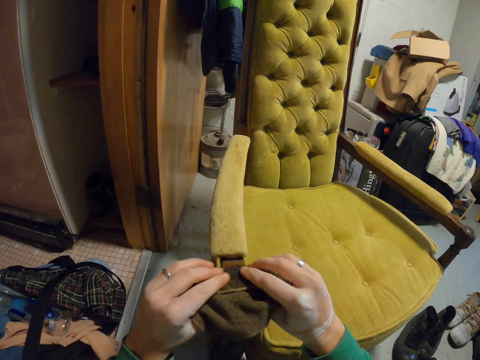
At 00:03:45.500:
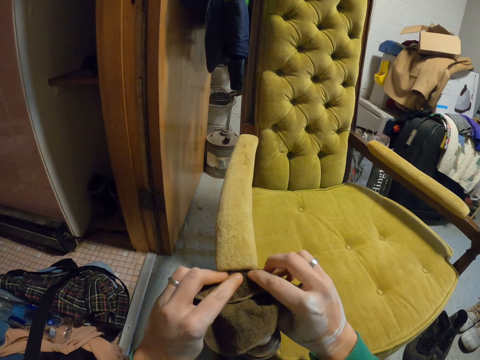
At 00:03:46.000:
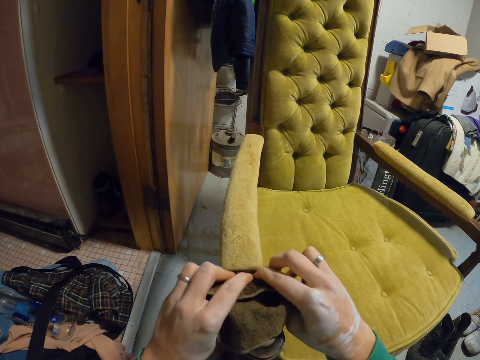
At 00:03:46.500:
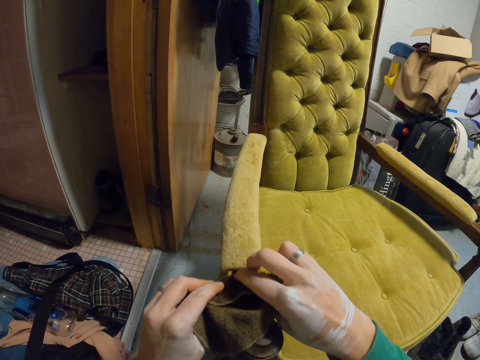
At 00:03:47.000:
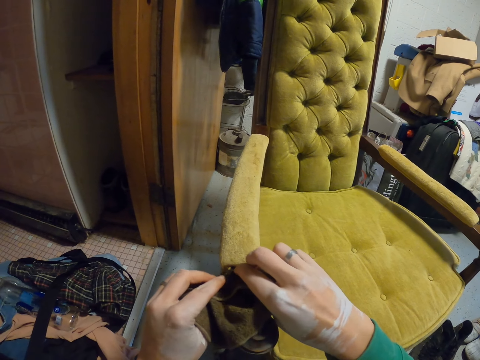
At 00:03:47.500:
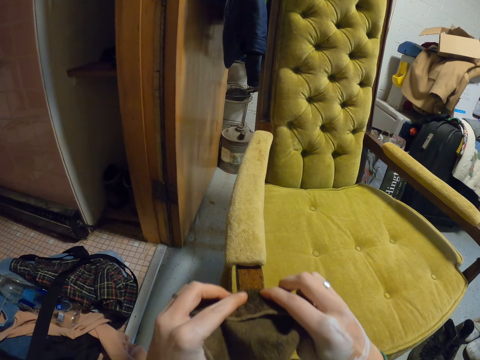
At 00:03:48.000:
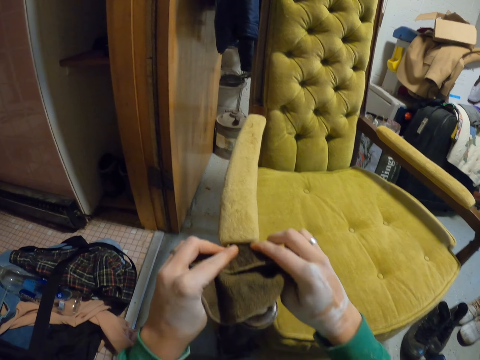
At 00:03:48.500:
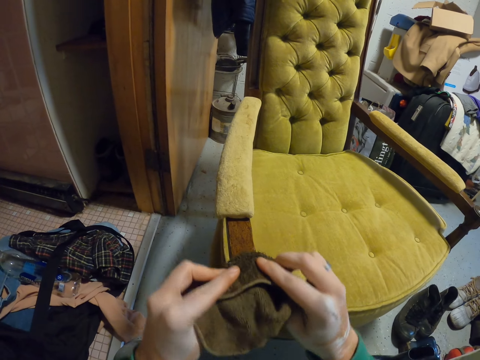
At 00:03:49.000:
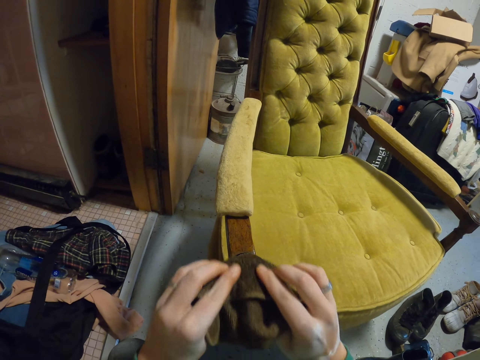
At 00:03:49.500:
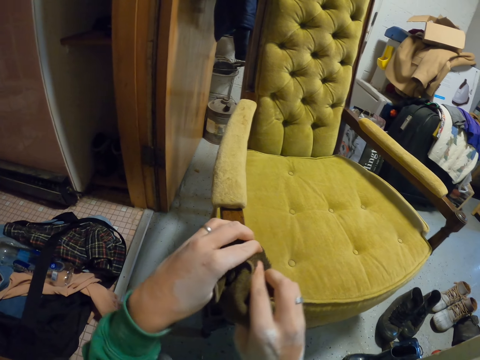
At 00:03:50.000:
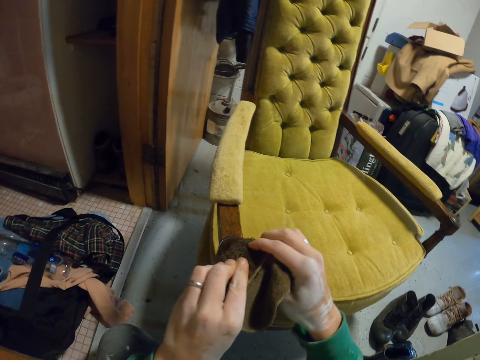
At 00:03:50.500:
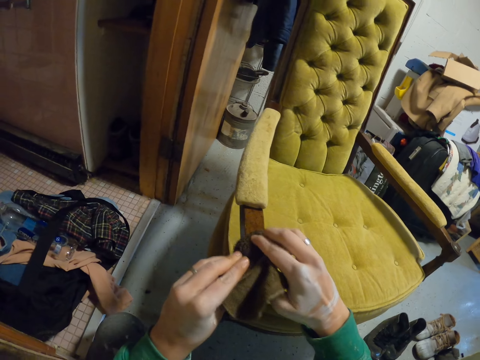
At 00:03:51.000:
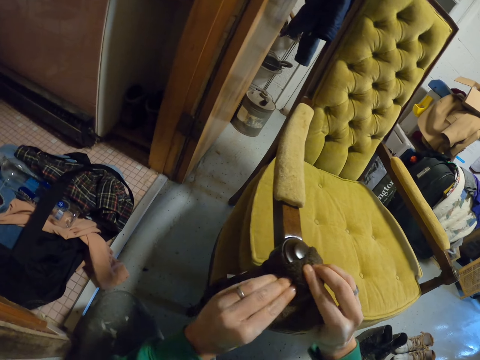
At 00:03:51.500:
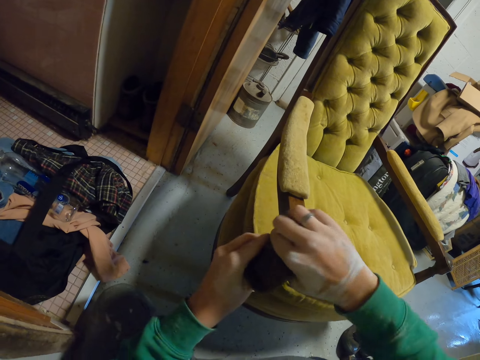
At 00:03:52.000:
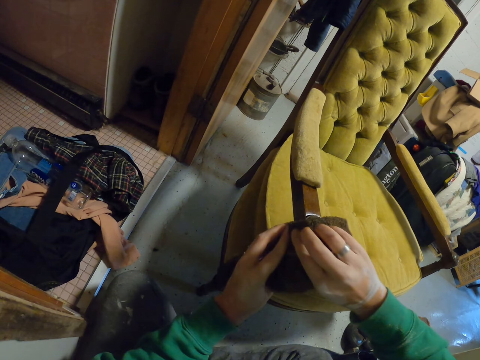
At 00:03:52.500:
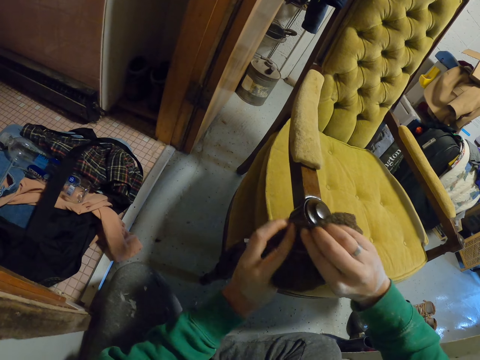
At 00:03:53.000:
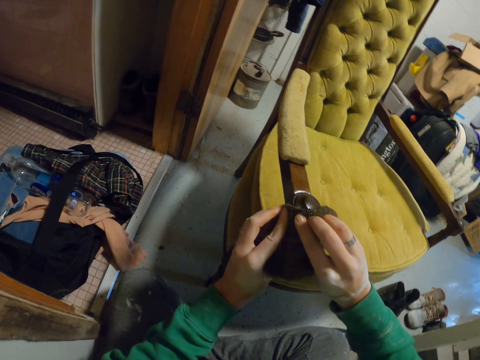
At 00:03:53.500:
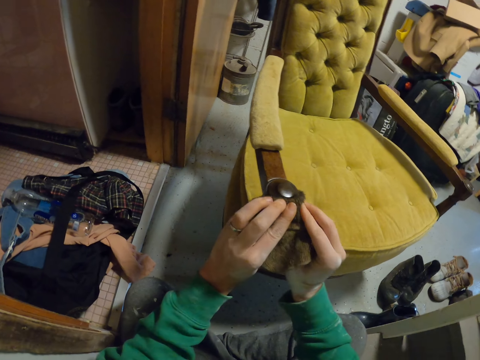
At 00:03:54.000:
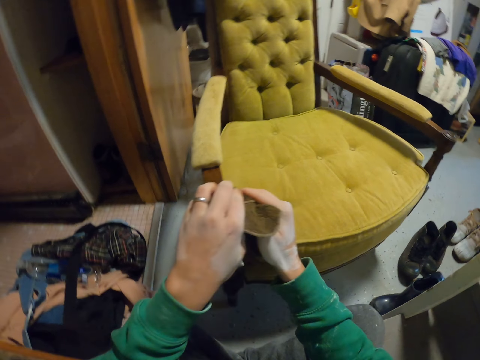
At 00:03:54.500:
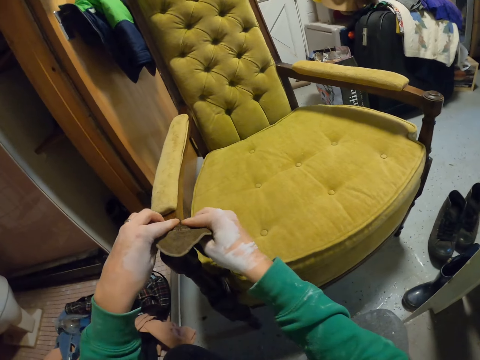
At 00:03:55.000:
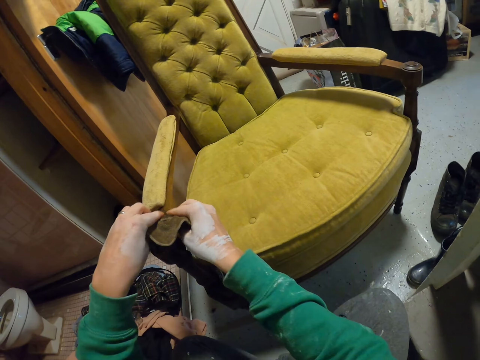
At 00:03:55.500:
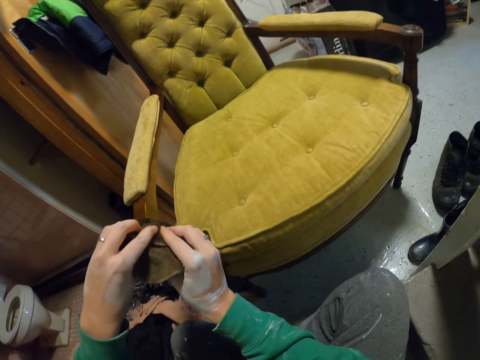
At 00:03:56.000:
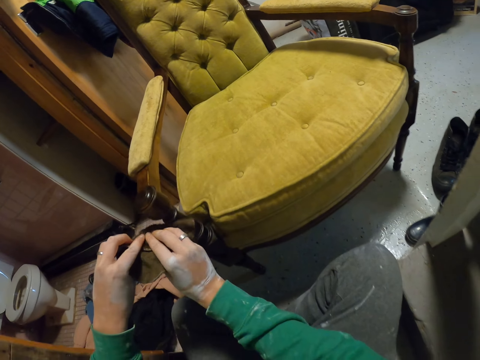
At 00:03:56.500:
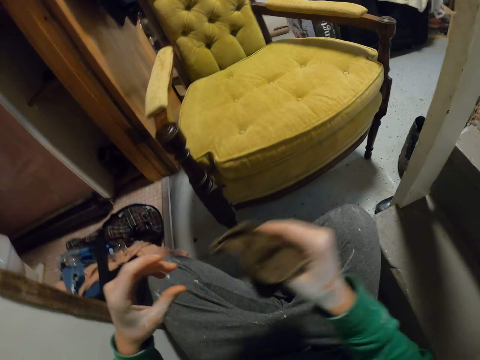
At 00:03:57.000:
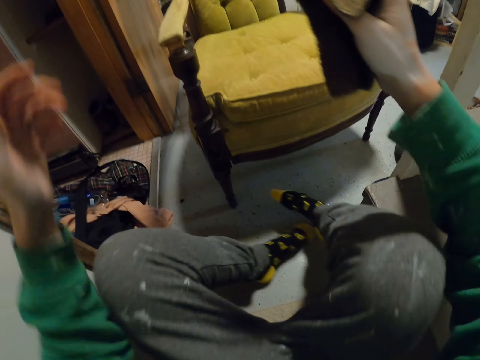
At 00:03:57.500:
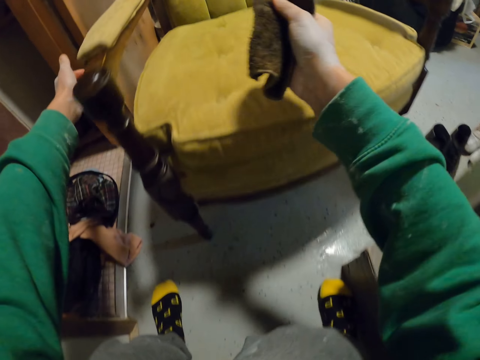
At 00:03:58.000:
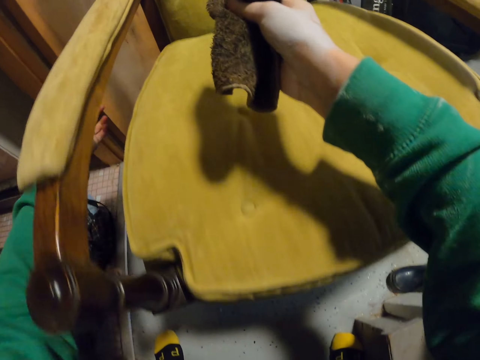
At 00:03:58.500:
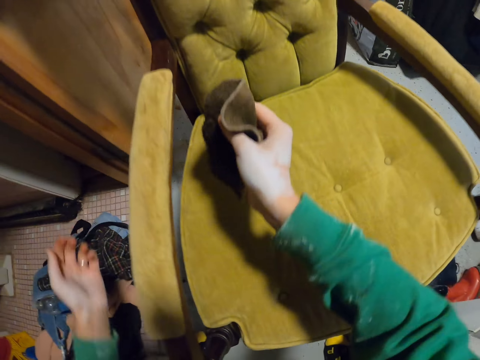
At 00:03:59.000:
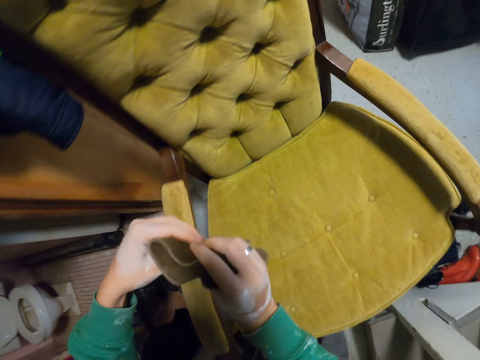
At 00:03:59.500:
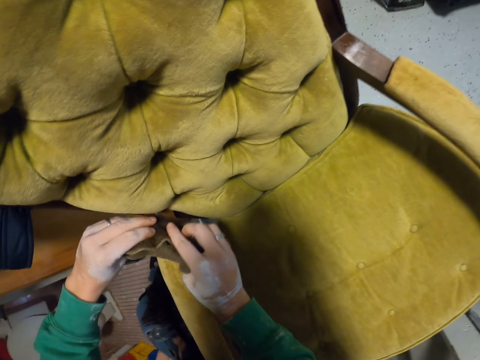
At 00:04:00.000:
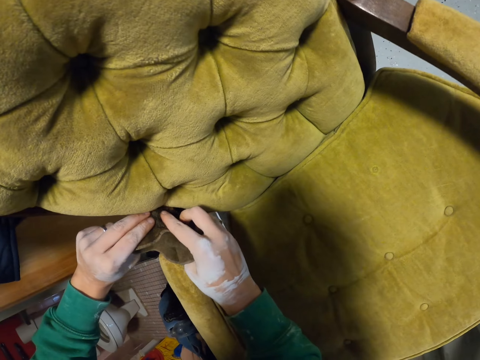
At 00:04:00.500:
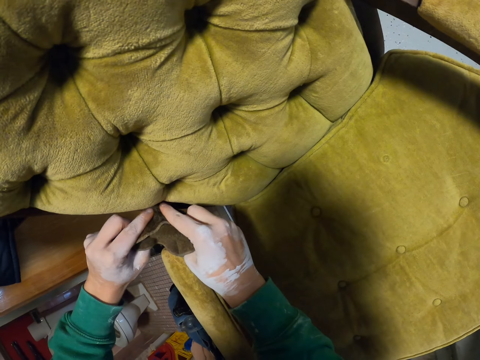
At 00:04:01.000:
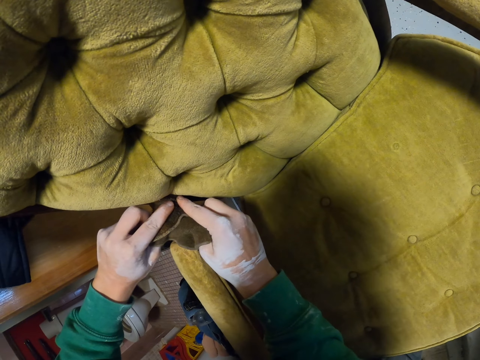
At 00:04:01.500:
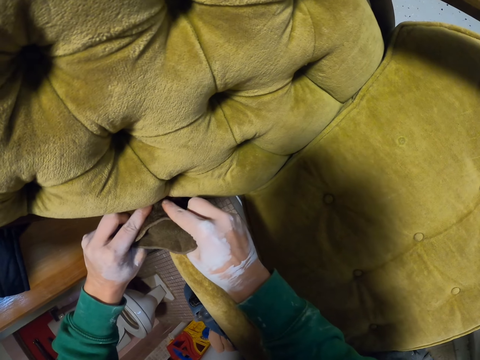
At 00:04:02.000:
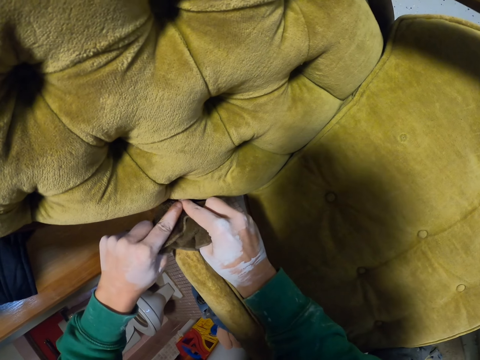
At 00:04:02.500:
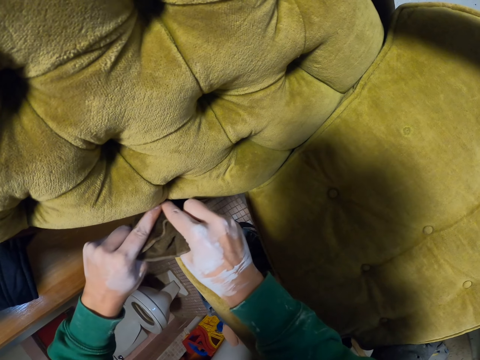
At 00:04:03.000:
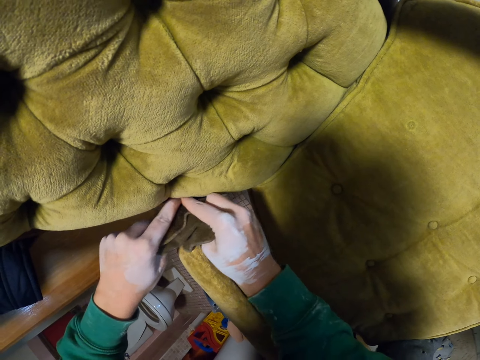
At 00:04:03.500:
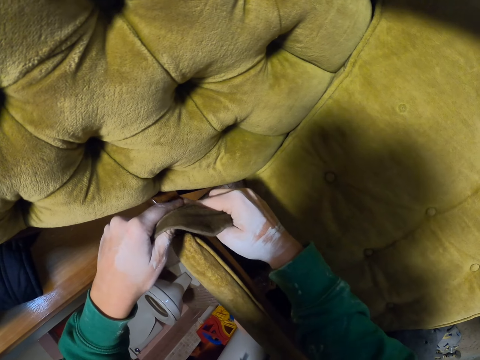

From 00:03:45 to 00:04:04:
The camera wearer wipes the chair. He stands up. He unfolds his legs. He wipes the chair.

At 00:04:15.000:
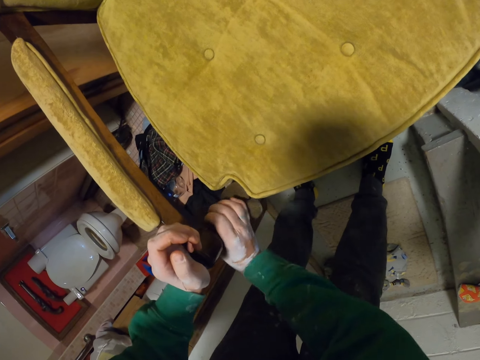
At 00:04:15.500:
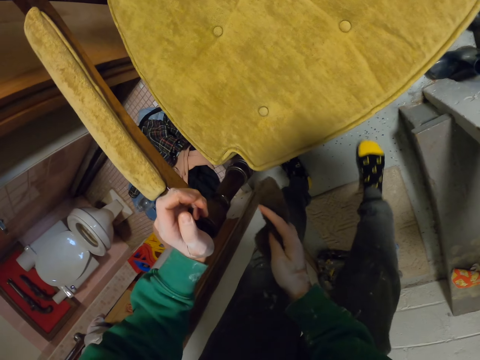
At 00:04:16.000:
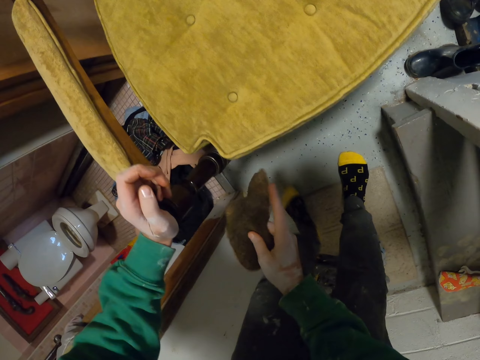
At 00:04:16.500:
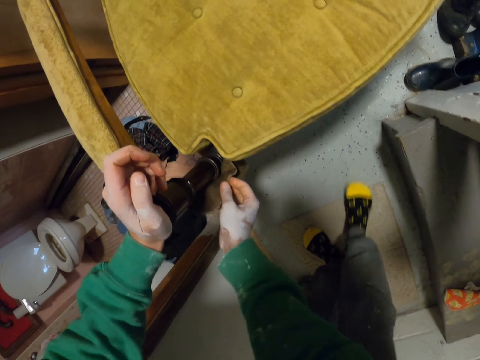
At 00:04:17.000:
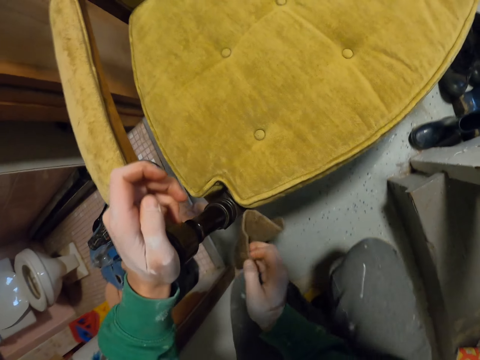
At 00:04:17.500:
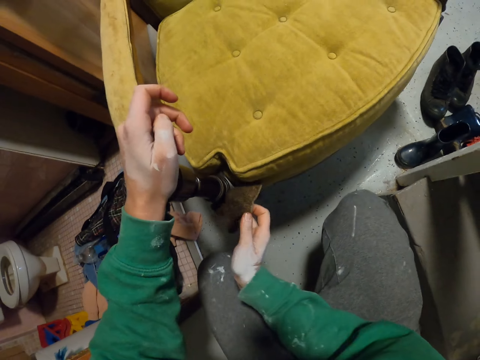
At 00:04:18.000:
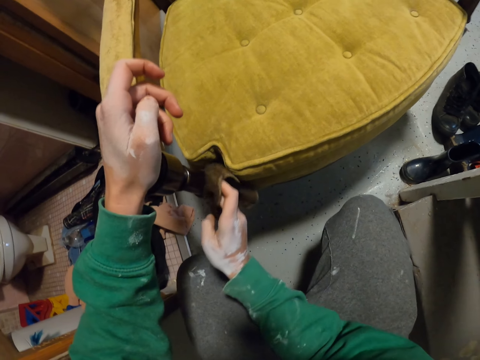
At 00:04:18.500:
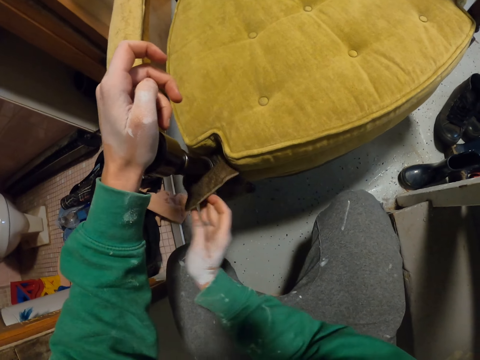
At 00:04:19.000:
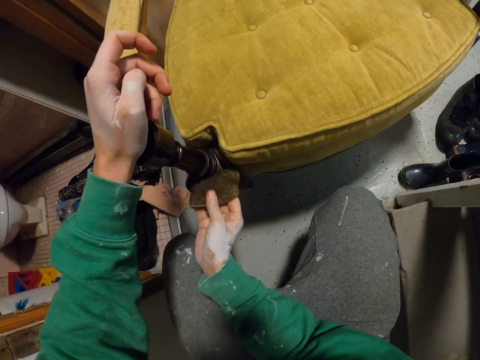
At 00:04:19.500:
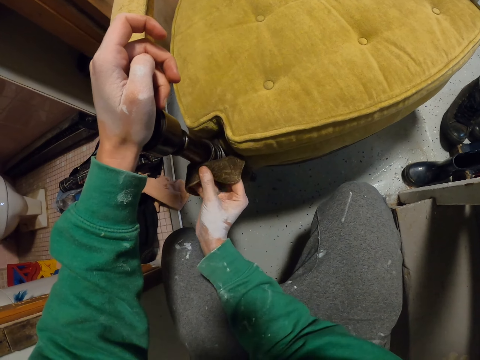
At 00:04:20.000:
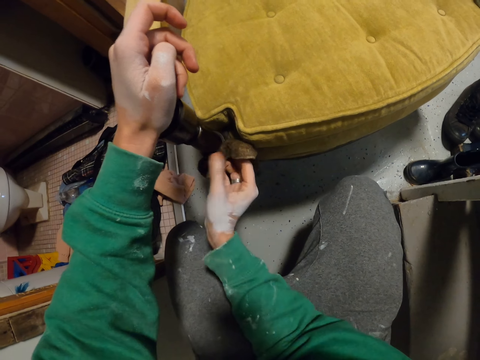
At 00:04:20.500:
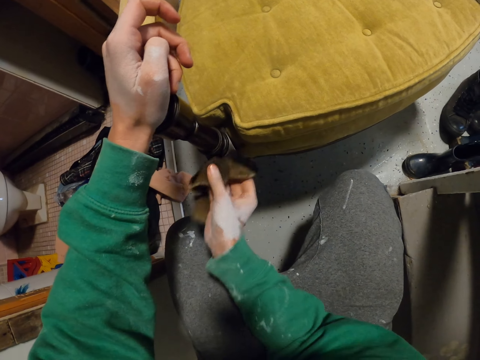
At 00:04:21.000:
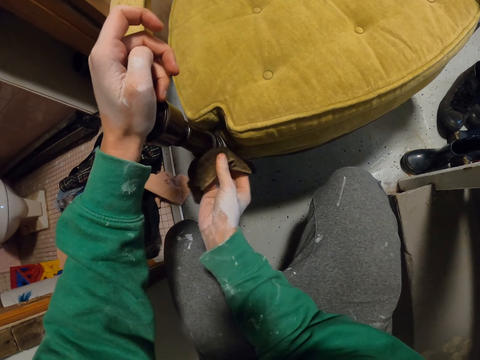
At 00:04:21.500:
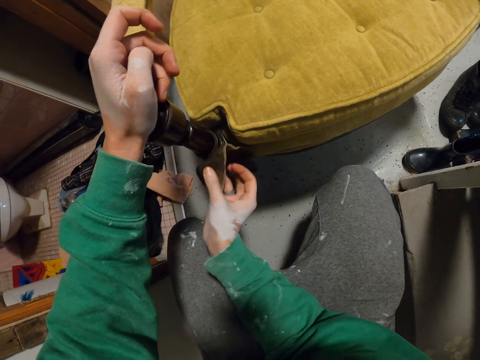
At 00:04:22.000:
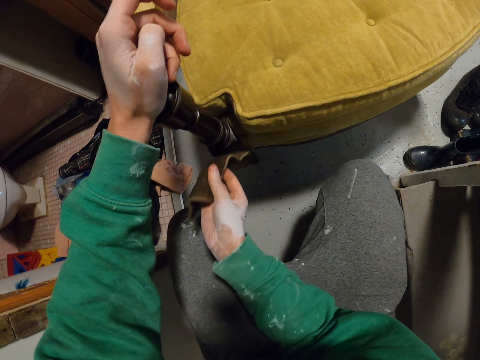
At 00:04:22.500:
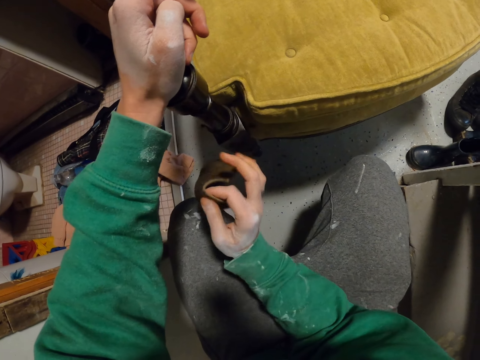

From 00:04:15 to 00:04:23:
The camera wearer bends down. They wipe the chair.
